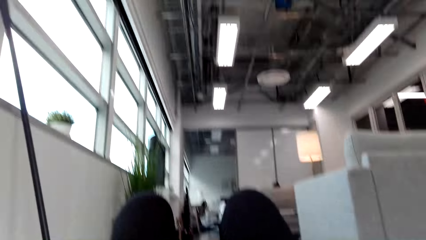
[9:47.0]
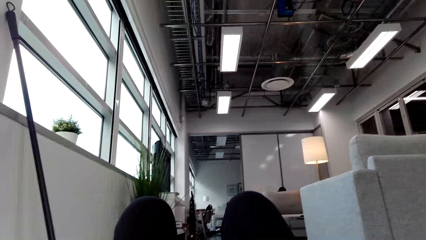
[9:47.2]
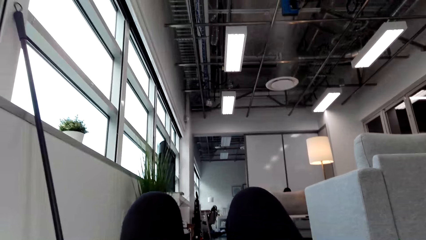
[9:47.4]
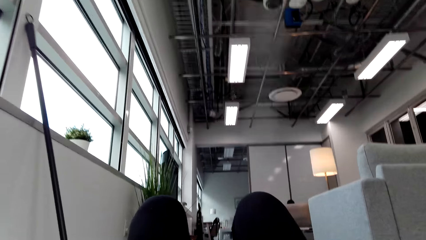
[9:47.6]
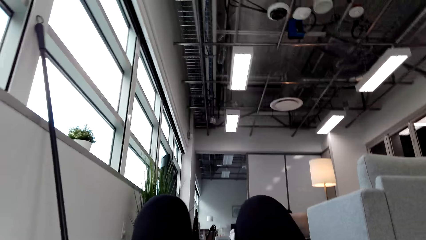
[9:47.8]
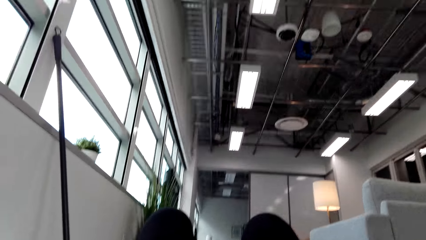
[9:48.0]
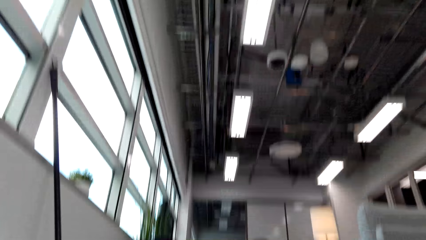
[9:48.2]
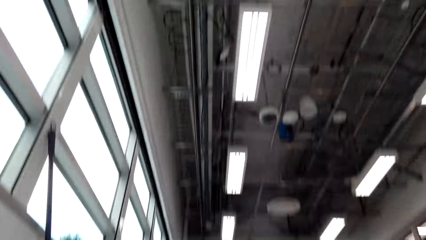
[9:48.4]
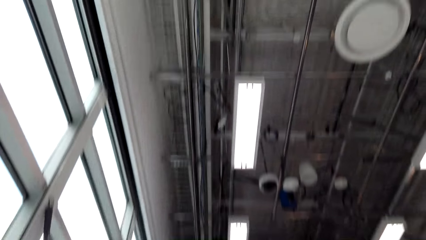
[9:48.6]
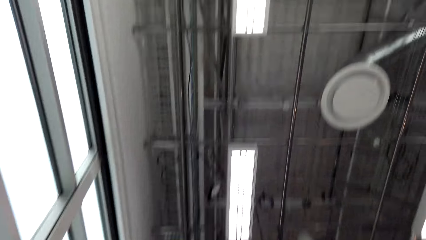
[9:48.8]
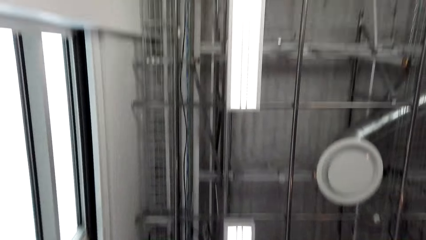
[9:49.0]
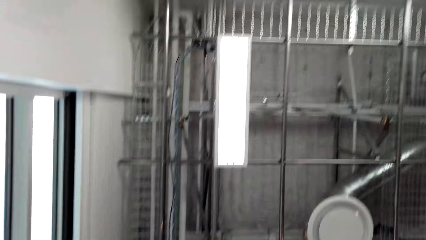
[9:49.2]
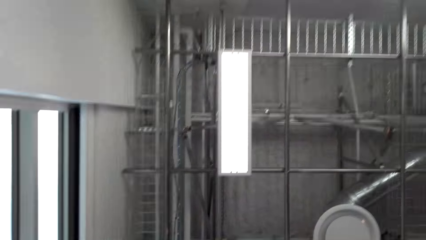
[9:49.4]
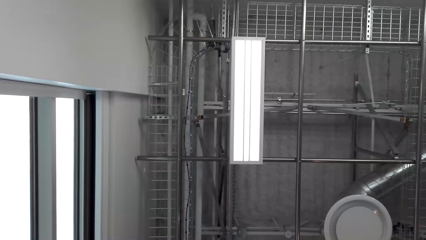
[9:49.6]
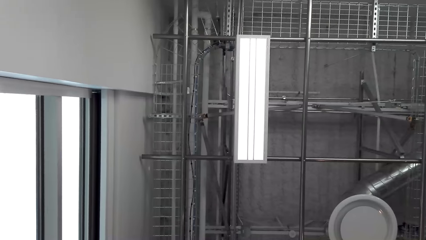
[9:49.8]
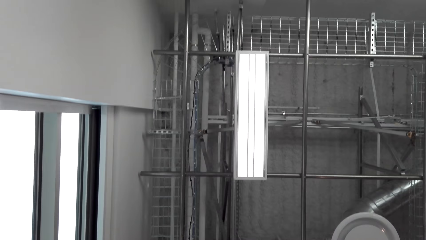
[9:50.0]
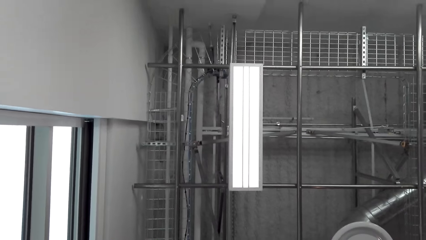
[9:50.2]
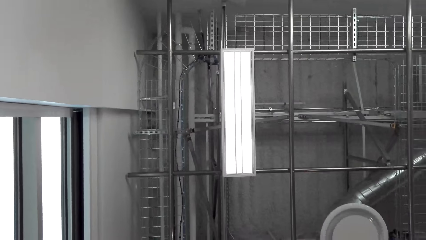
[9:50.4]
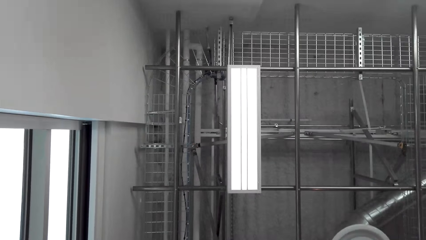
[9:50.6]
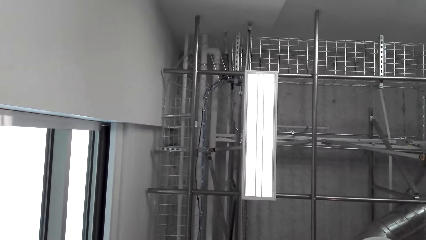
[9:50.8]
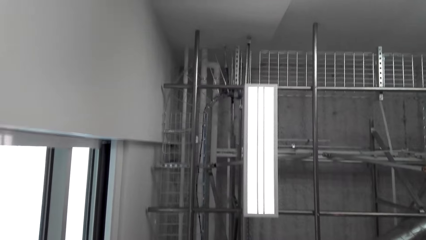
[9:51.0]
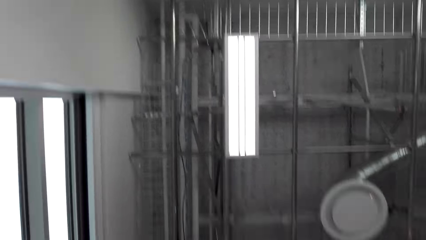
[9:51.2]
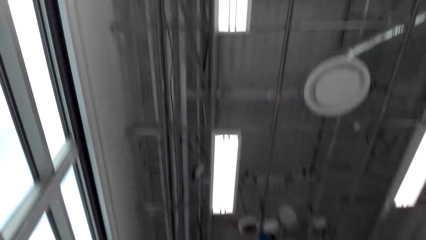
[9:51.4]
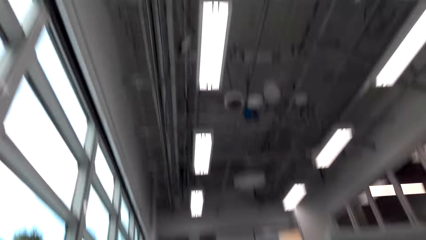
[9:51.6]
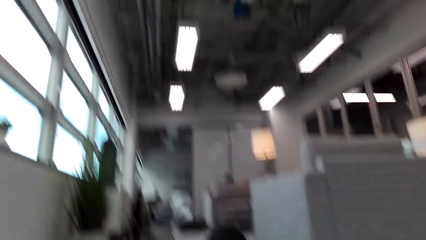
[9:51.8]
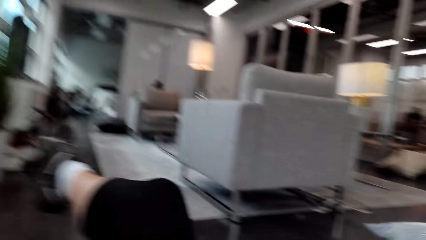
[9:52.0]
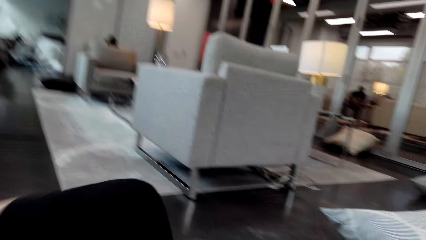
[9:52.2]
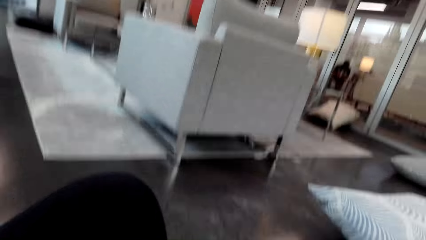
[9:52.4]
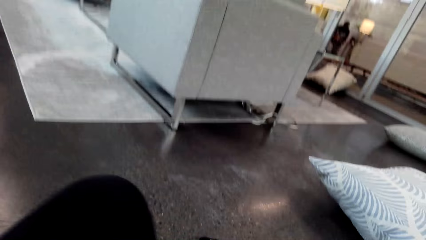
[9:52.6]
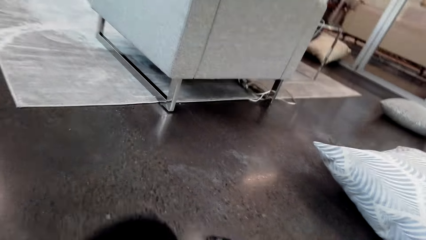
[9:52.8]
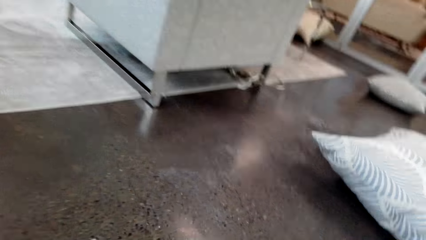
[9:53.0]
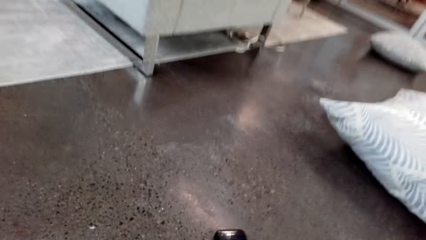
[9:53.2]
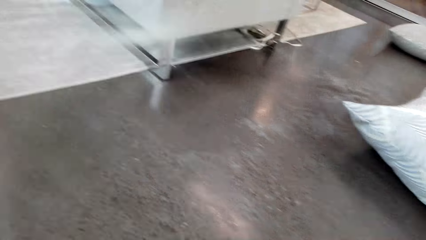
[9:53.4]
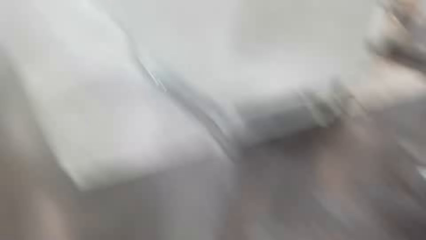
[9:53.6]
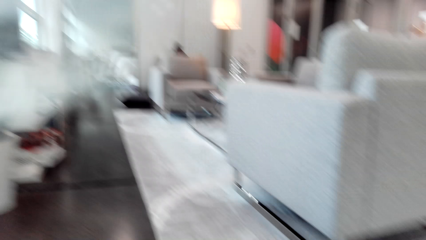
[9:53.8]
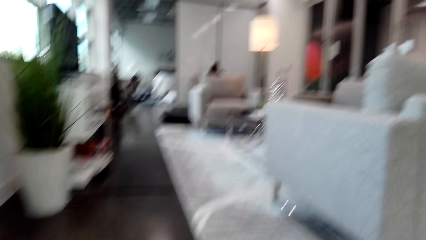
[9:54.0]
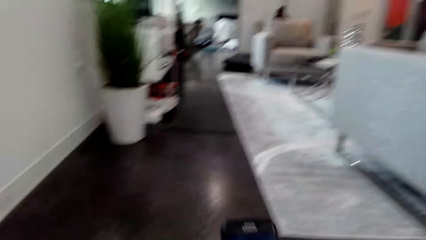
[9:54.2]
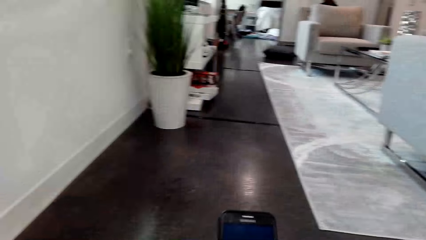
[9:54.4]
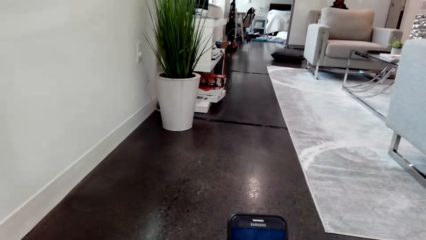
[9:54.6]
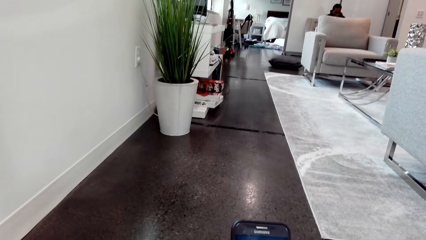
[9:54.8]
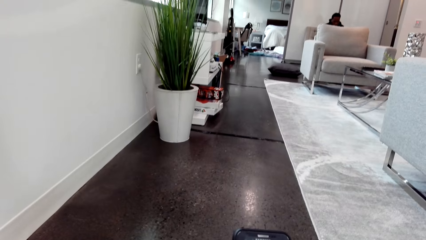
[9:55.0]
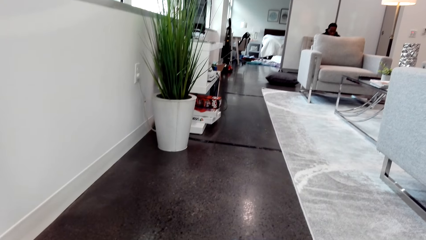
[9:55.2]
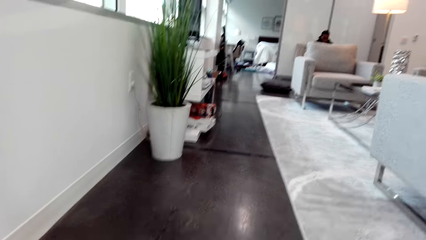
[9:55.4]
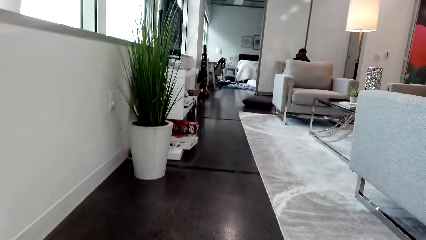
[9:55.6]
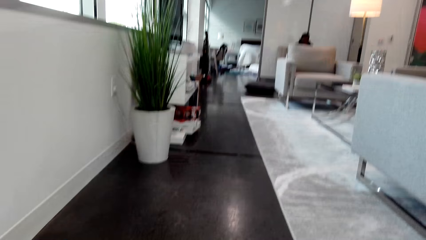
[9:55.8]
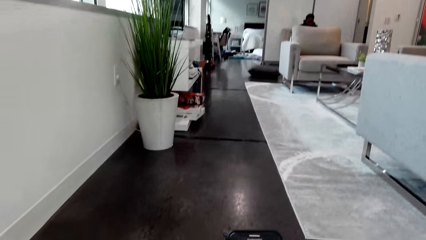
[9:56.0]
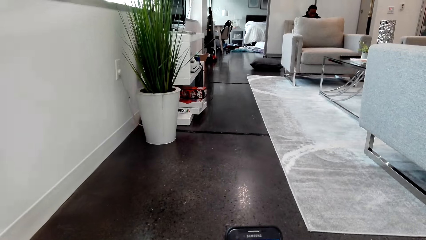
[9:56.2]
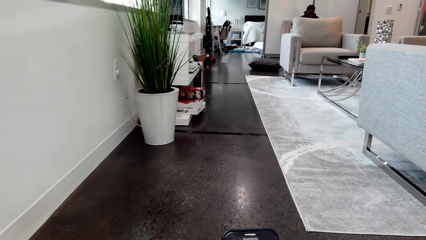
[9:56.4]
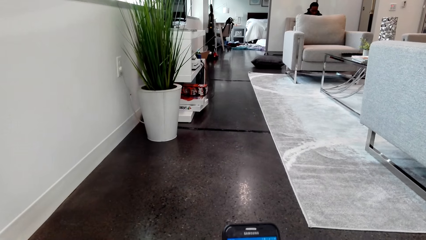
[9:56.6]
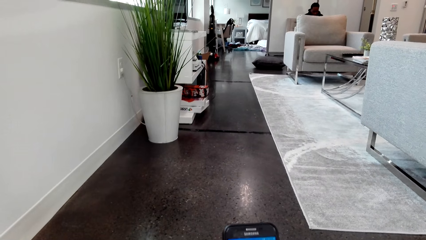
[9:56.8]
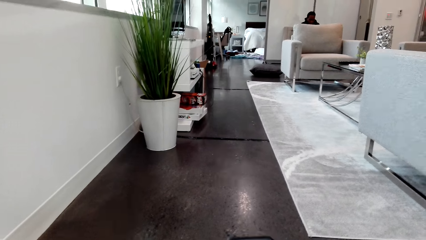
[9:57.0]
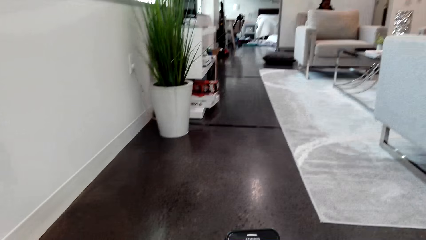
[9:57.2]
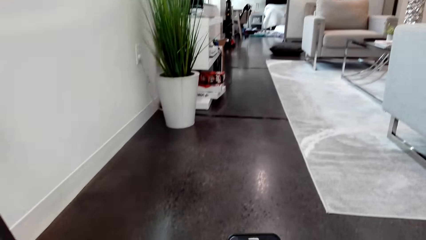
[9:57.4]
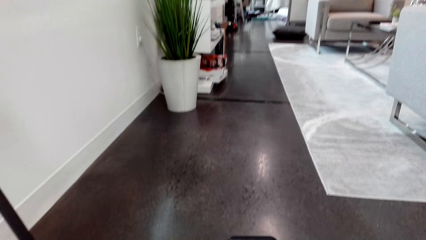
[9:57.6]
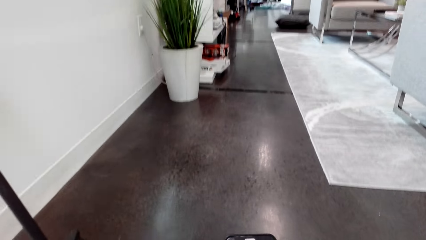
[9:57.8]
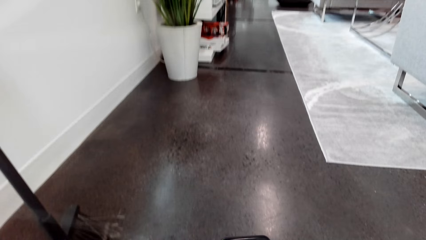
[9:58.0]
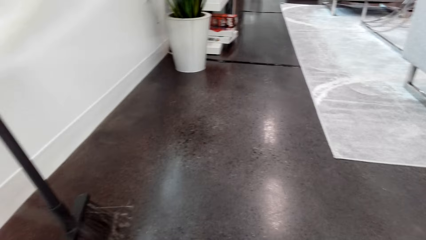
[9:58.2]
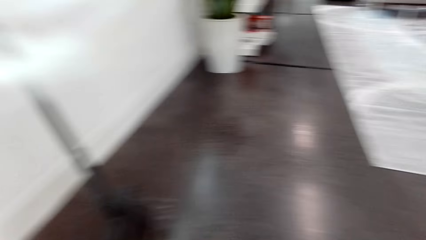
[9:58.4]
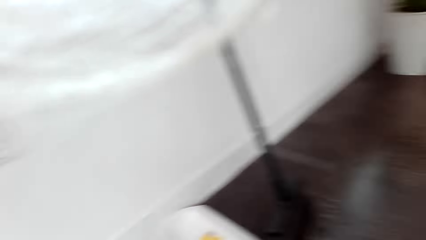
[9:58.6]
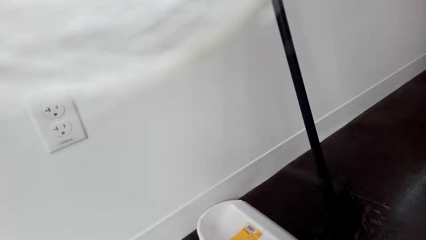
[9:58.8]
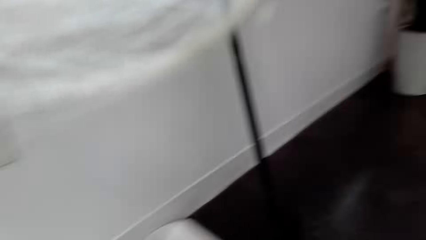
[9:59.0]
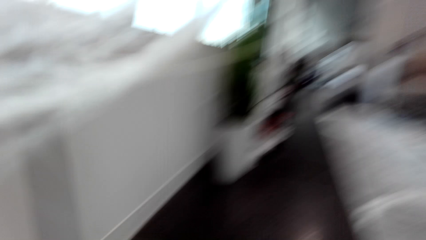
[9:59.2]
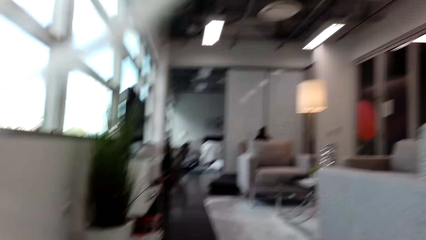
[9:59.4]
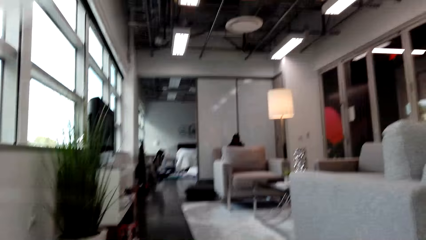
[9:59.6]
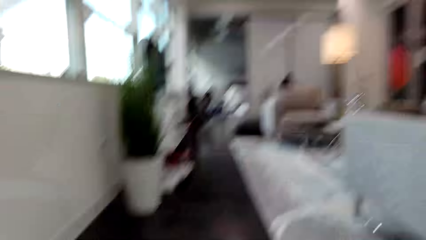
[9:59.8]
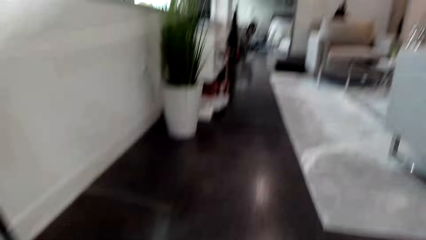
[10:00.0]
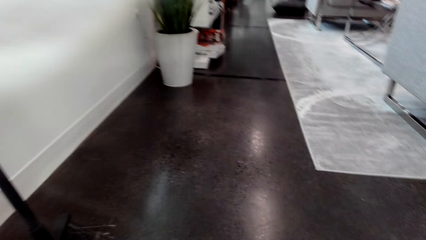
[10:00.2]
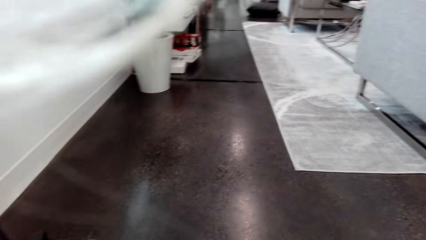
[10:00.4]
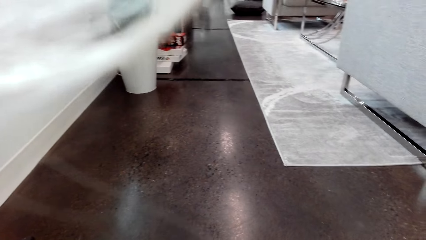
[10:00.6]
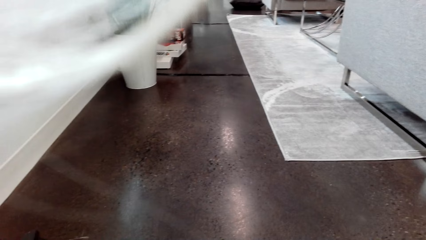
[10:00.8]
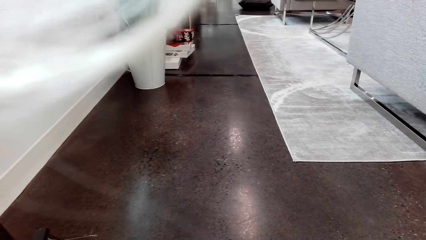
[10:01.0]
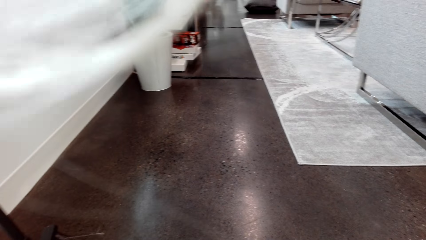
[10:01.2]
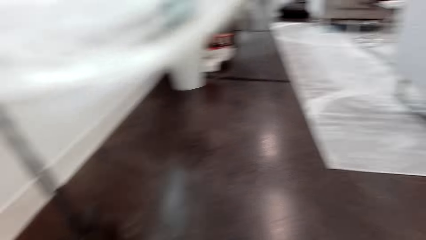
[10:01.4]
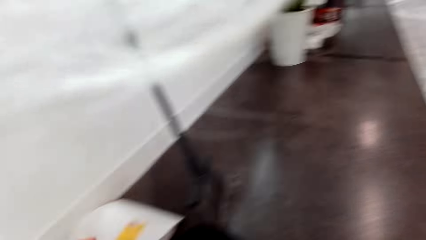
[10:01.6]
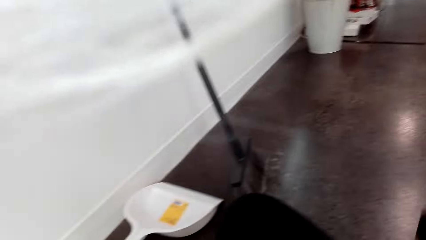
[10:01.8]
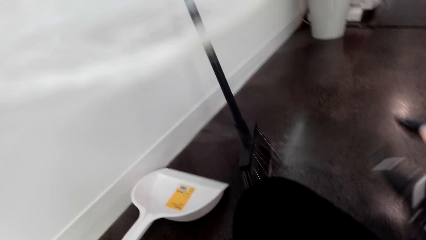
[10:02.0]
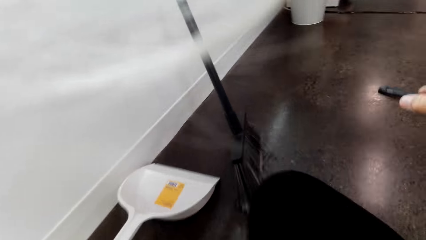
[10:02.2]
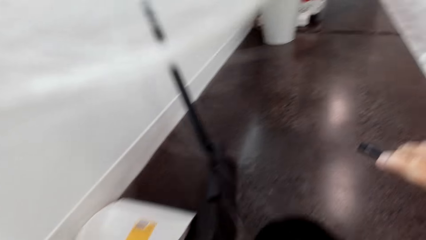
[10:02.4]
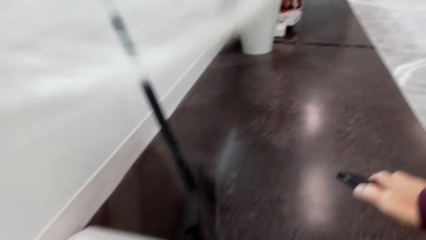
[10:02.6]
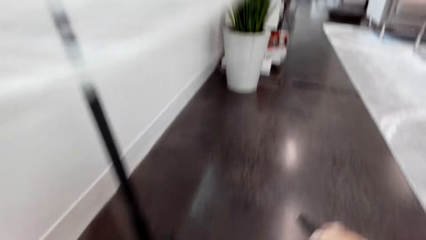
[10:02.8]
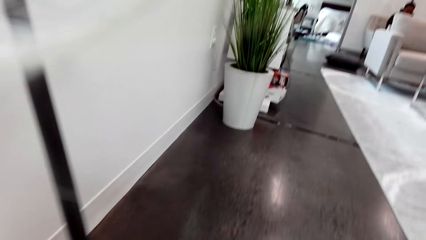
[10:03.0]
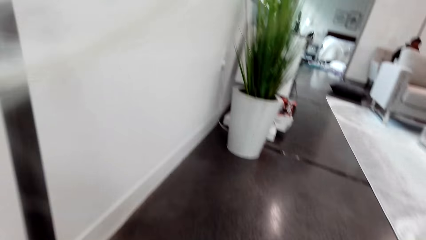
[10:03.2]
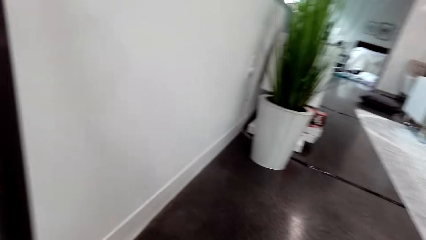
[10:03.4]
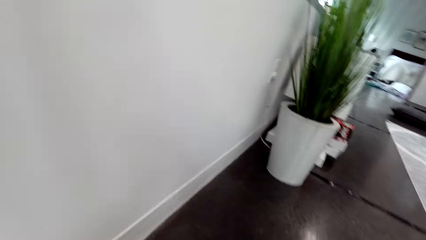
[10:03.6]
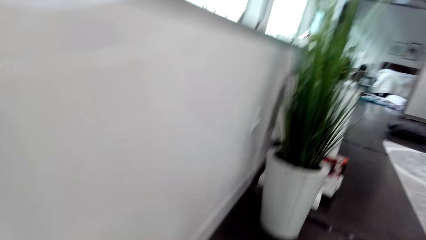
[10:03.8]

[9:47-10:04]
The camera wearer looks around. They exercise on the floor. They hold a phone.
